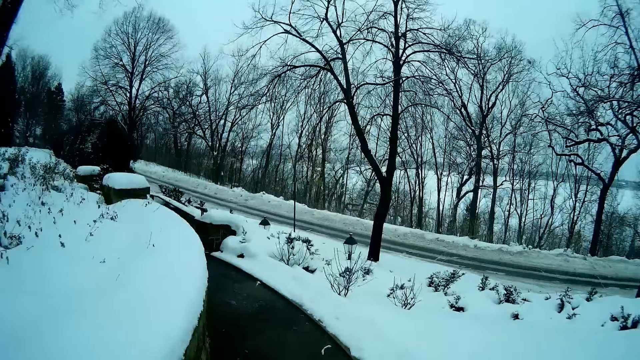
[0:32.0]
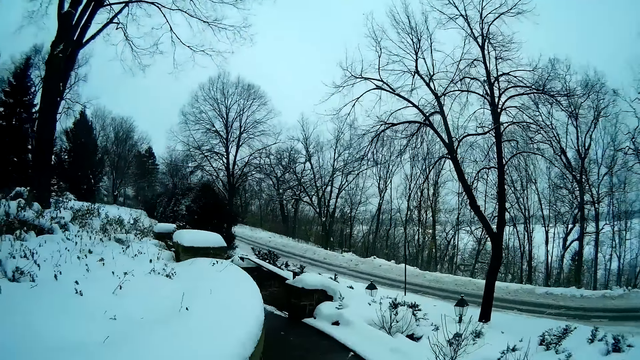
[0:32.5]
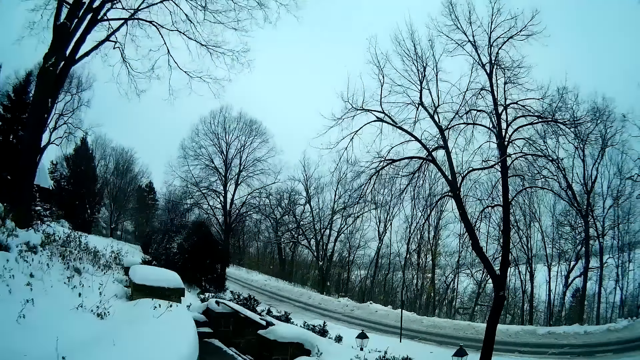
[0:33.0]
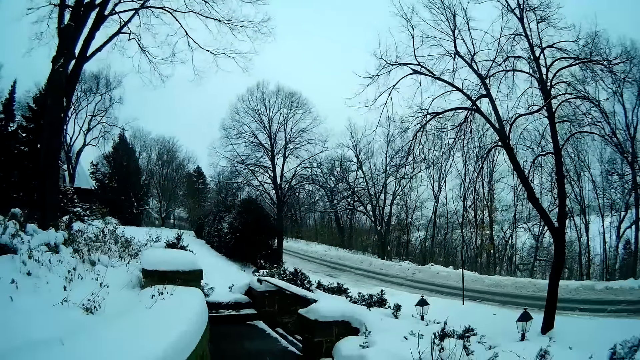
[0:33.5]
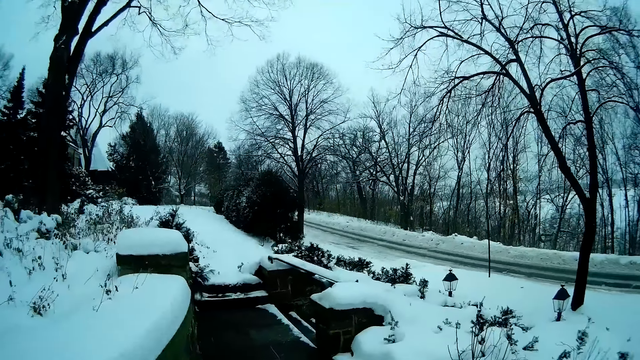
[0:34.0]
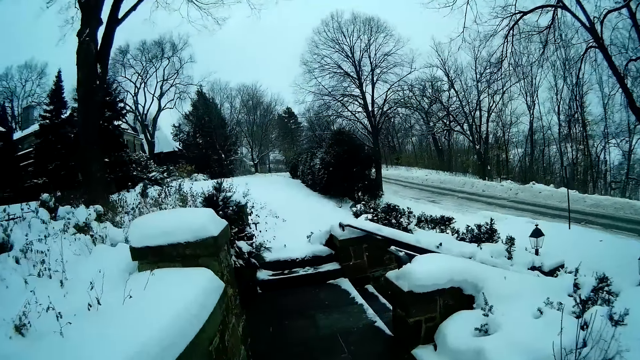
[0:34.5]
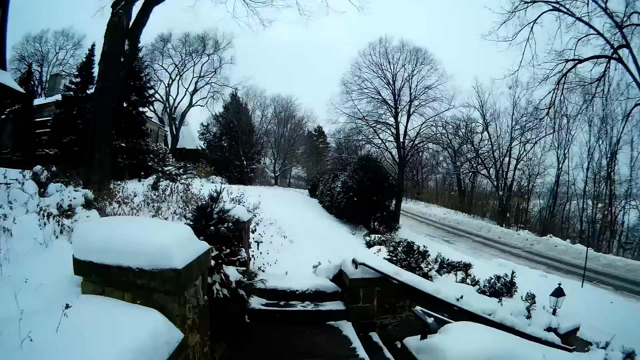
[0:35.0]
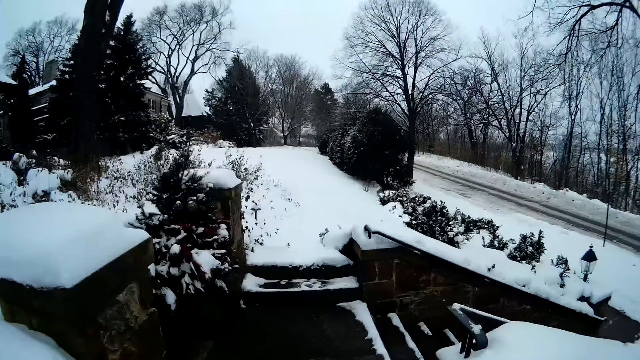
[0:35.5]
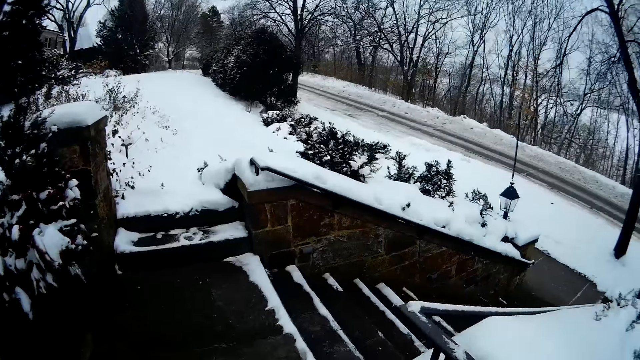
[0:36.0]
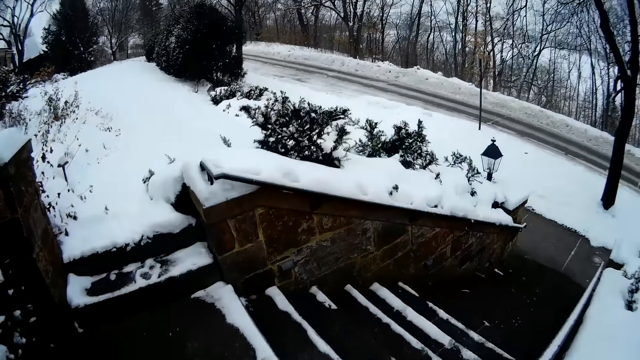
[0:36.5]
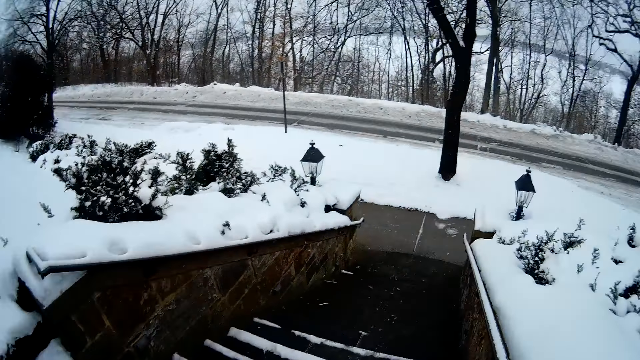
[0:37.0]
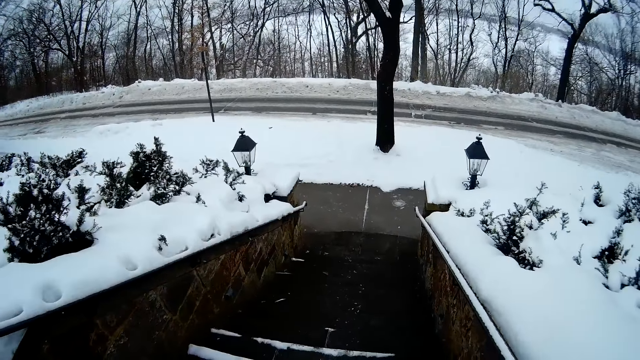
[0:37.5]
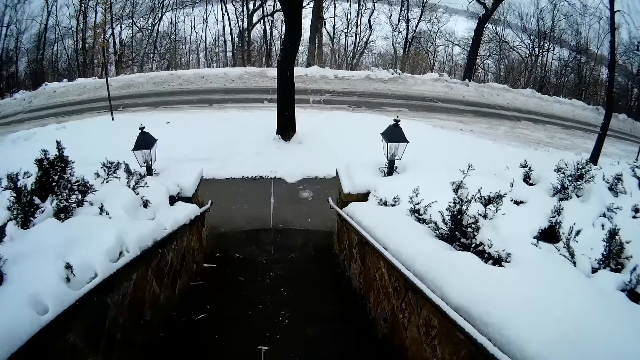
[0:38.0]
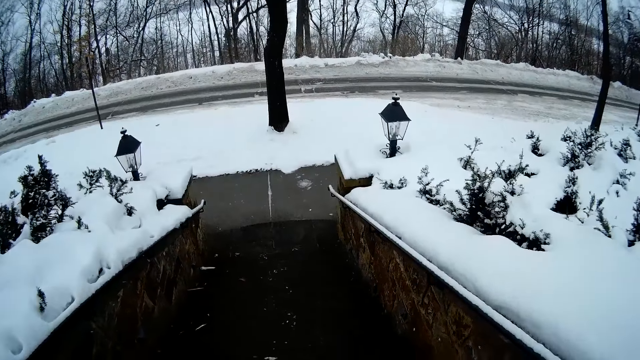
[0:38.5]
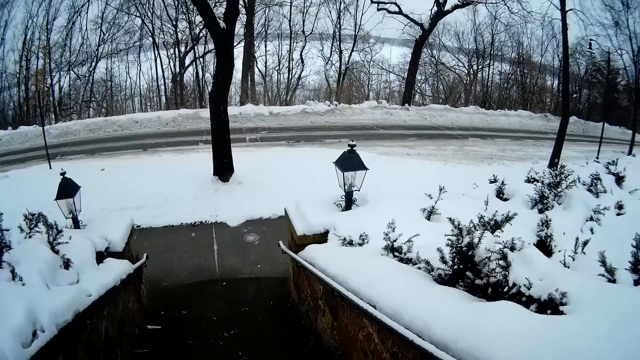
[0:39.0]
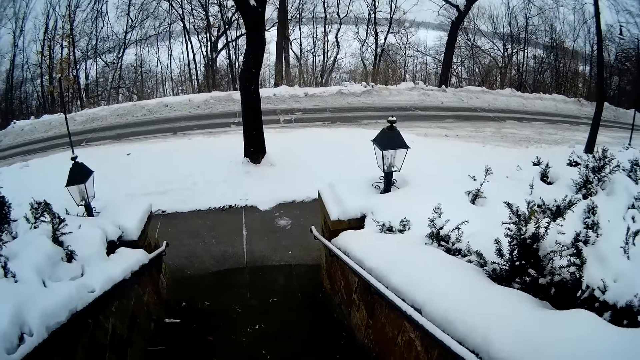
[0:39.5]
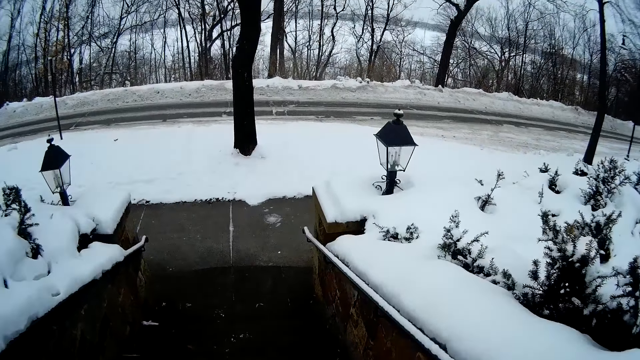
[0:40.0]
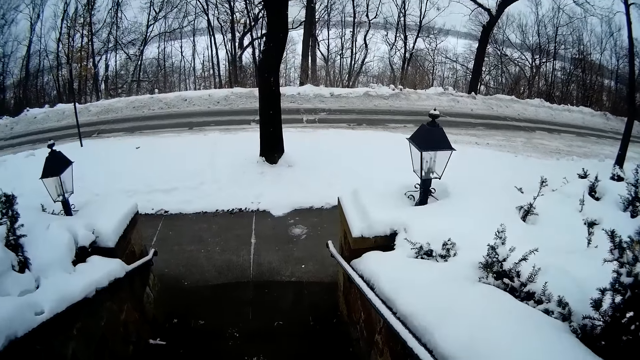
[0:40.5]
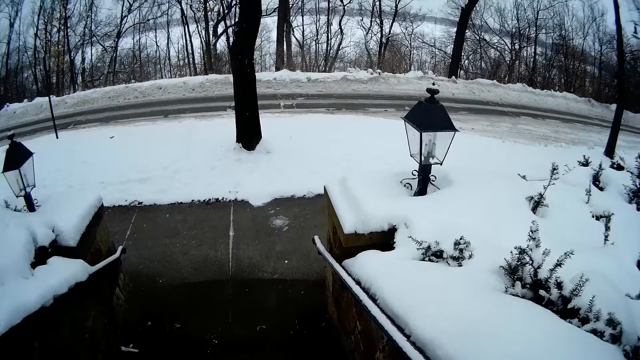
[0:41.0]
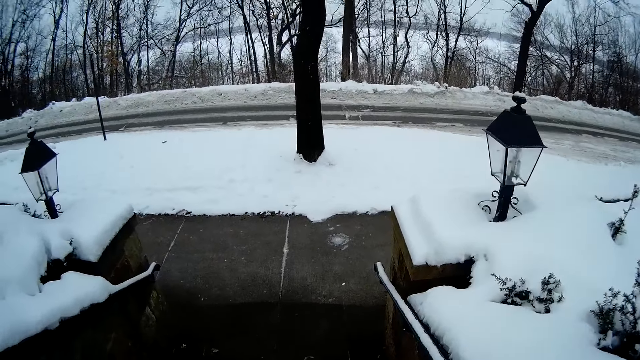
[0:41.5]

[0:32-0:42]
The camera wearer removes her hands from the camera. She climbs down a staircase.
